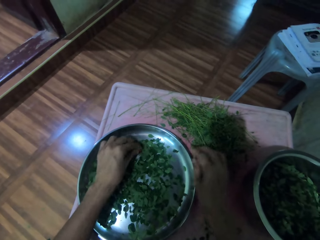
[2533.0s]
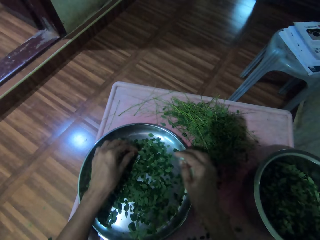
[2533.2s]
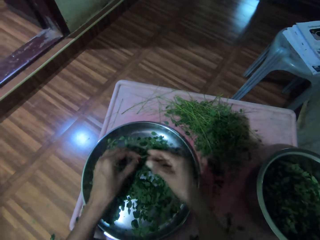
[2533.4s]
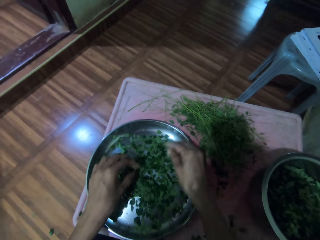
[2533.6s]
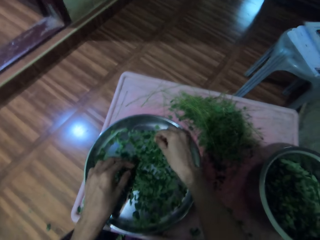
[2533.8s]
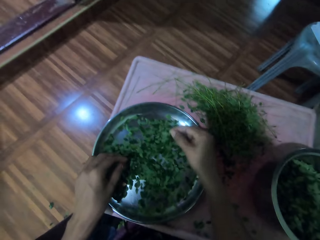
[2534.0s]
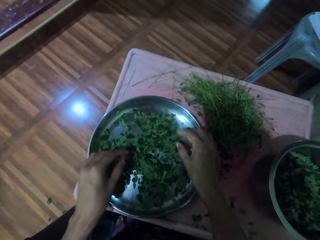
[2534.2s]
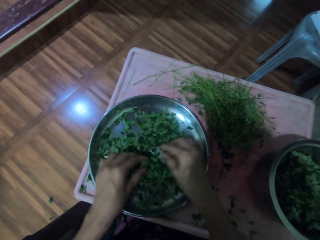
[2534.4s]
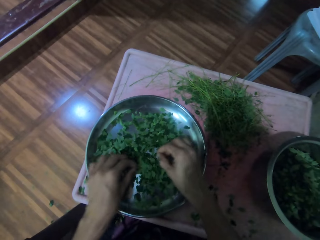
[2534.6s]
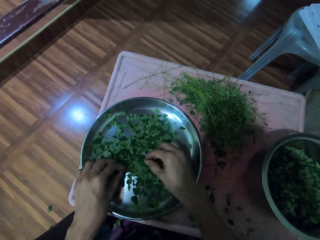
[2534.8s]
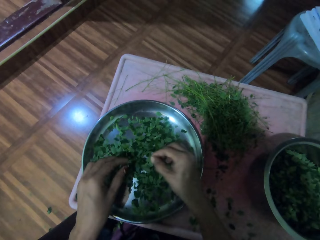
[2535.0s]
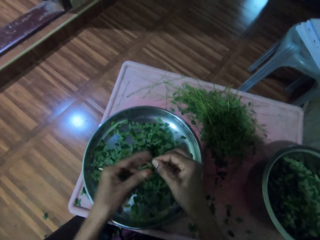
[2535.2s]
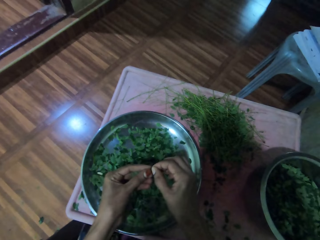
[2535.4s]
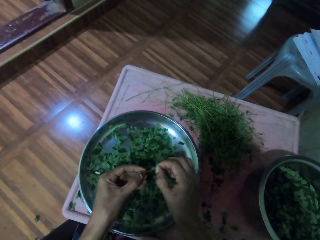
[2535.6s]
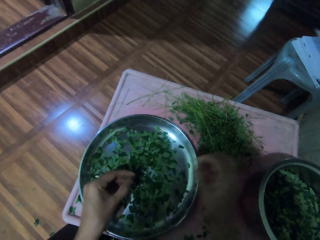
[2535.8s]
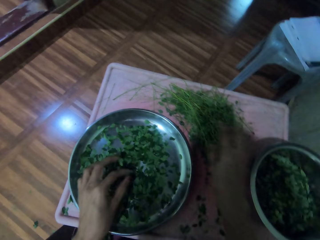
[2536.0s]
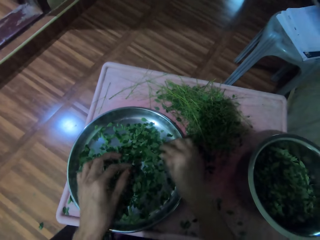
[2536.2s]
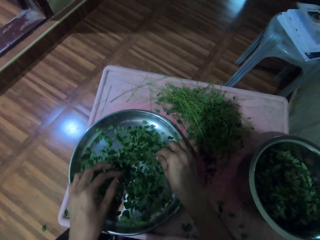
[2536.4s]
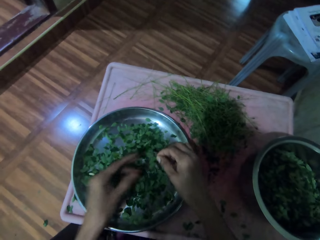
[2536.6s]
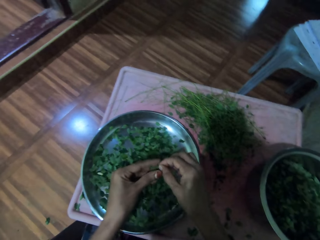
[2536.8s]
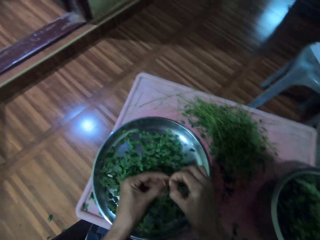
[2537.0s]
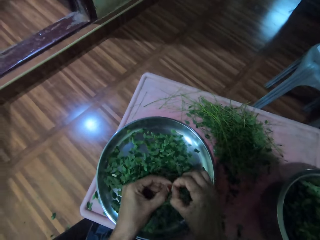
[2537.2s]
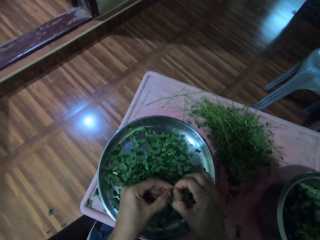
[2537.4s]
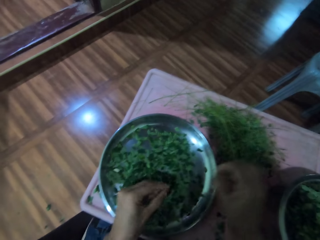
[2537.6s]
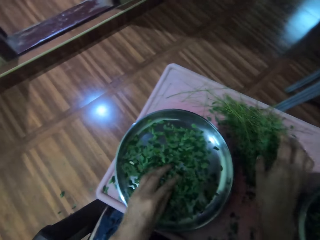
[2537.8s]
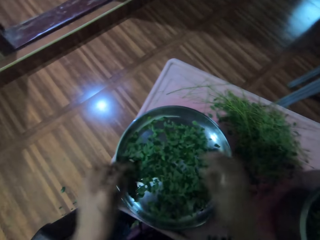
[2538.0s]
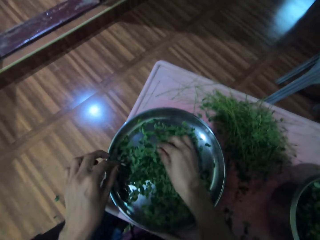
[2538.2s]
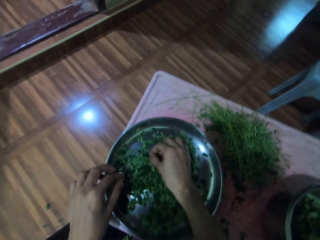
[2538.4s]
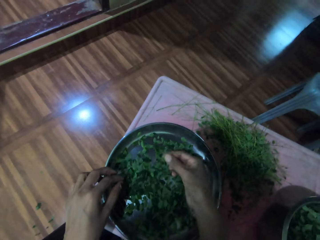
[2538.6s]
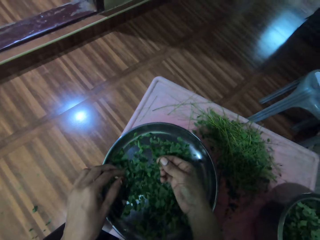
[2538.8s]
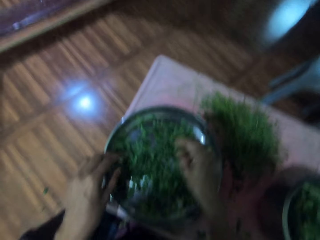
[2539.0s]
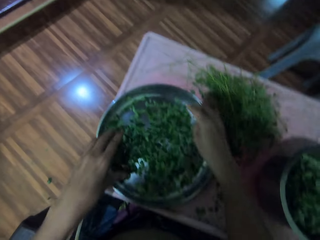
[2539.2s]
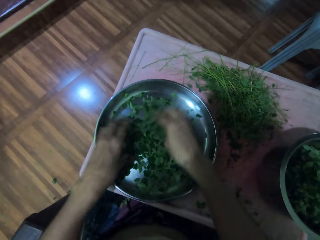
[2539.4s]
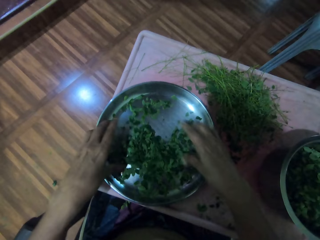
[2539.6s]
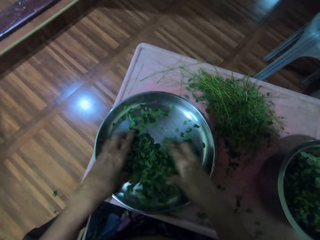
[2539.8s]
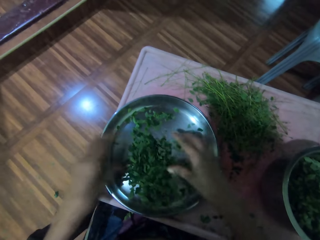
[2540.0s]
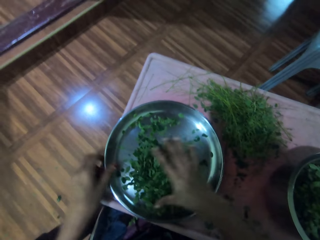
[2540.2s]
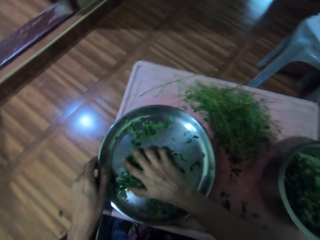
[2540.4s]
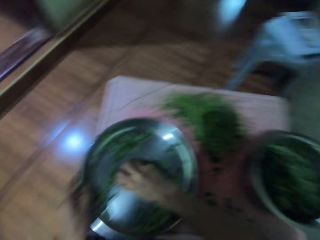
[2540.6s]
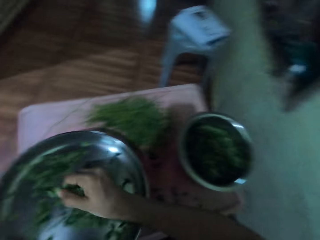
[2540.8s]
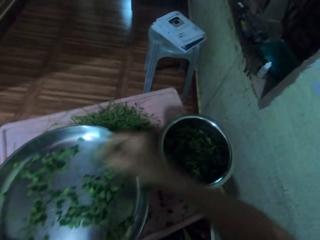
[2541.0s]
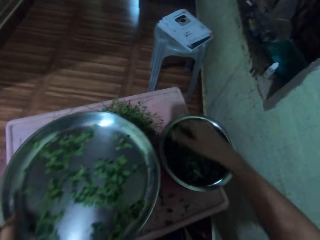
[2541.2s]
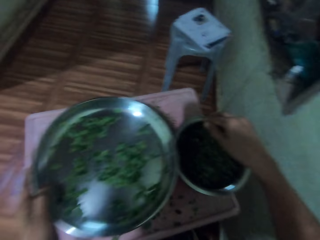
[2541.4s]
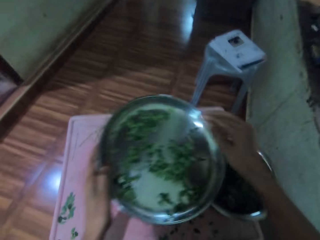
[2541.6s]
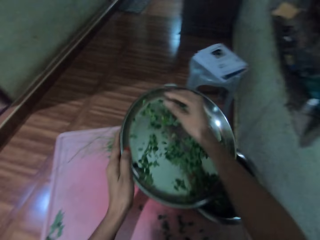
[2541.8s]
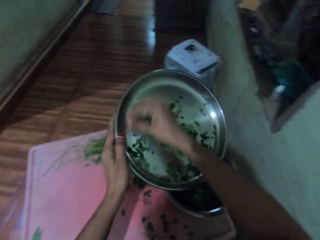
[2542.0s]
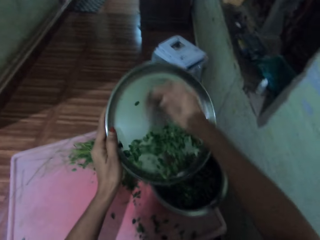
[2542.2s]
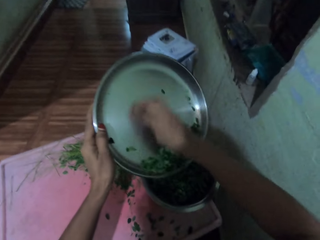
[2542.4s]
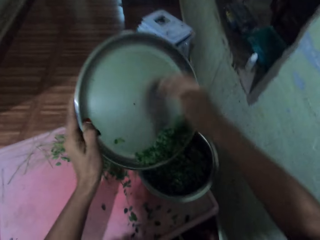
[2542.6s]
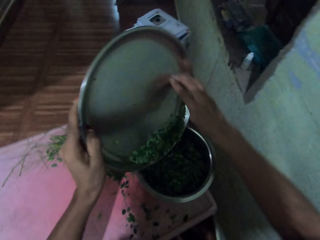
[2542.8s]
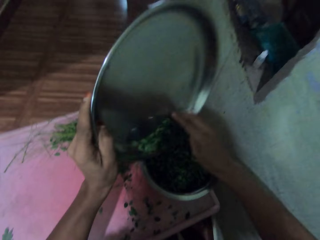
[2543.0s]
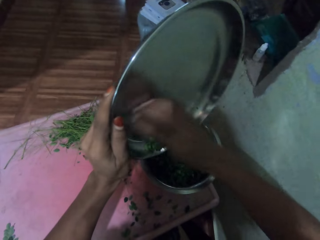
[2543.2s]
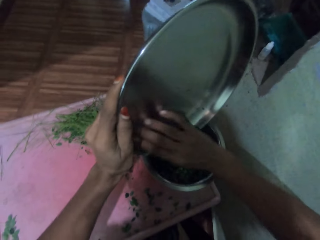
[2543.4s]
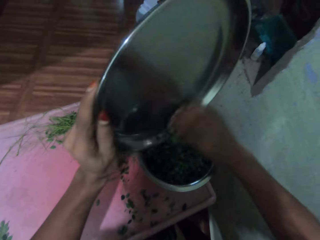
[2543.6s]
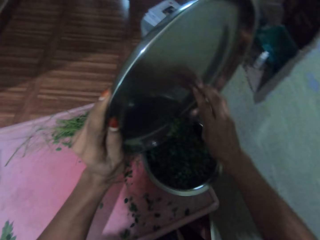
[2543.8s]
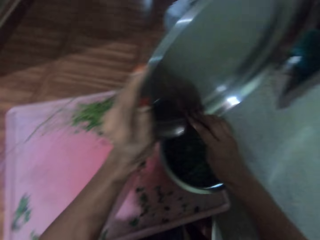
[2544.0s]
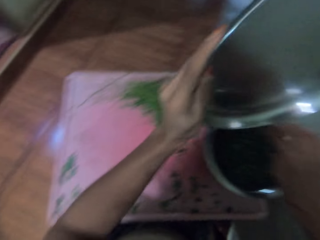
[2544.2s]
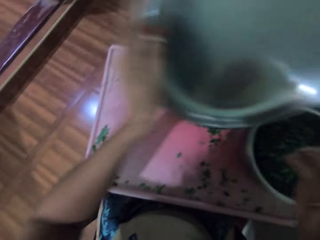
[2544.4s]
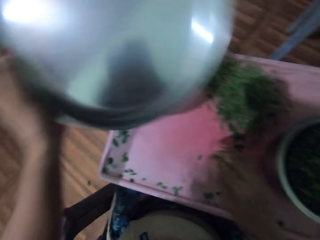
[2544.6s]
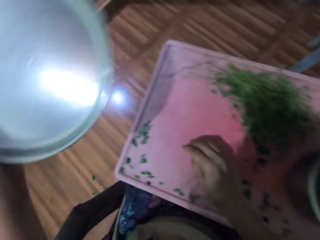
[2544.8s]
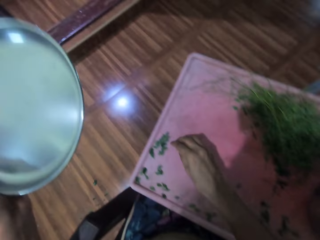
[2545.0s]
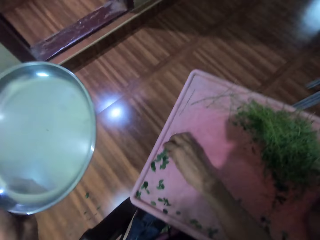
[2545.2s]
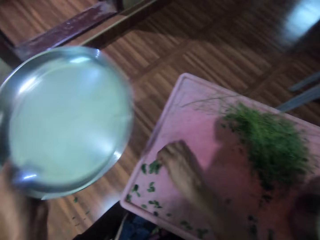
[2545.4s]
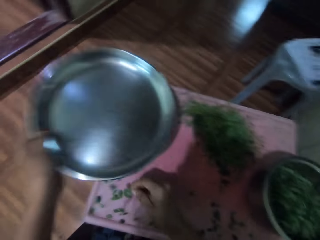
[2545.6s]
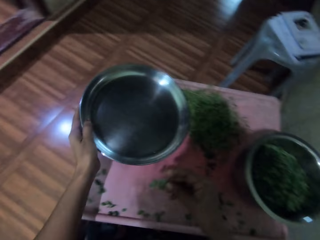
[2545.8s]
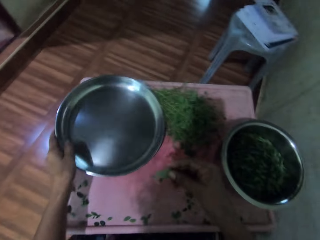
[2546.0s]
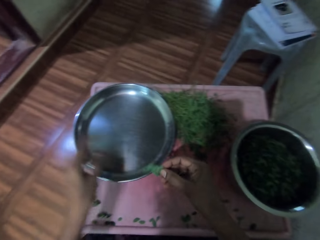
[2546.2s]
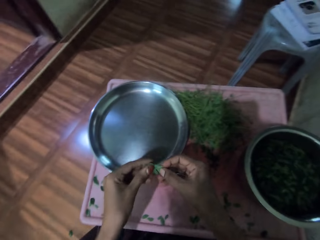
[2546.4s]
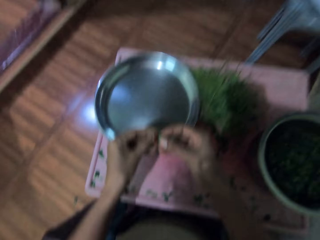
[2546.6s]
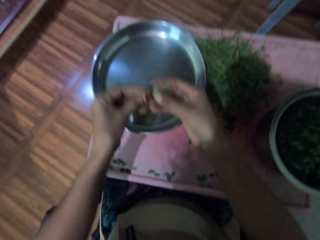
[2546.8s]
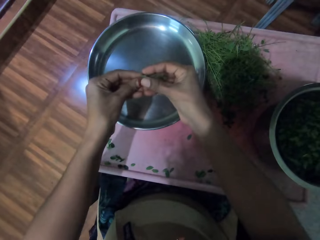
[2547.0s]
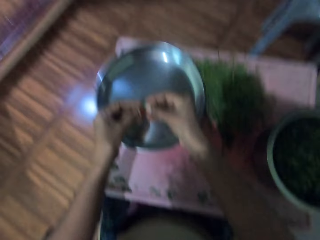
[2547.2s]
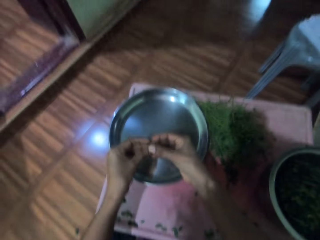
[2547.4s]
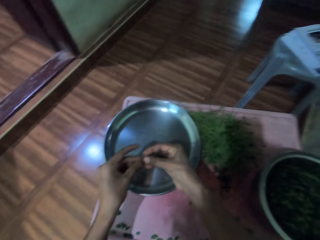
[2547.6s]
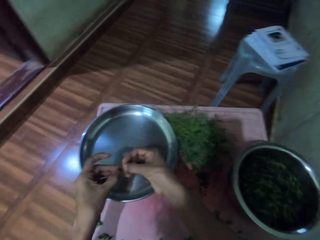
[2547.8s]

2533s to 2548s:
The camera wearer picks up vegetable leaves from the silver tray and drops a stem on the tray. They pick up a vegetable stem from the silver tray and drop vegetable leaves from the silver tray. They hold a coriander leaf. They remove a leaf from the vegetable stem. They drop vegetable leaves from the silver tray. They pick up a vegetable stem from the silver tray. They remove a leaf from the vegetable stem. They drop vegetable leaves from the silver tray. They pick up a vegetable leaf from the silver tray. They mix vegetable leaves with both hands and drop a vegetable leaf on the silver tray. They pick up the coriander leaves and drop the coriander leaves in a pot or pan. They gather vegetable leaves from the pan and put vegetable leaves in the pan. They hold a bowl. They move the tray away from the pan. They pick up the coriander leaf and put the bowl on the table.

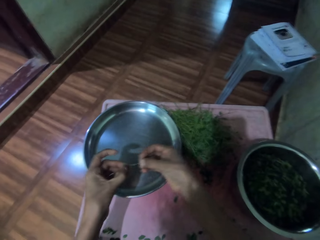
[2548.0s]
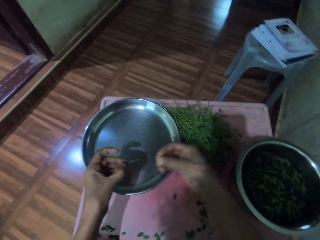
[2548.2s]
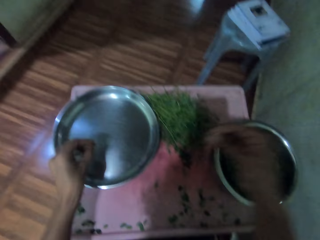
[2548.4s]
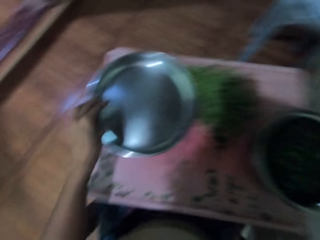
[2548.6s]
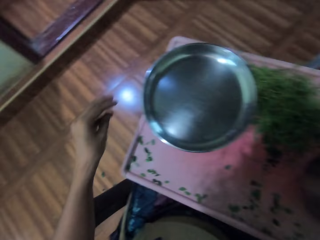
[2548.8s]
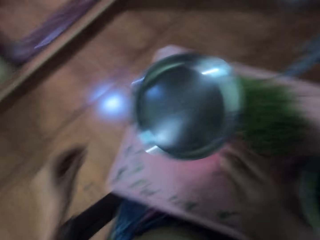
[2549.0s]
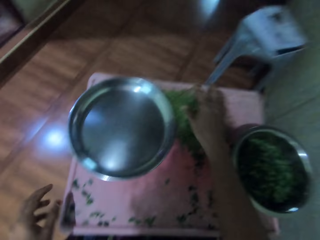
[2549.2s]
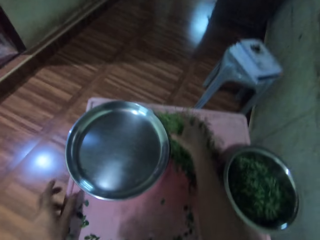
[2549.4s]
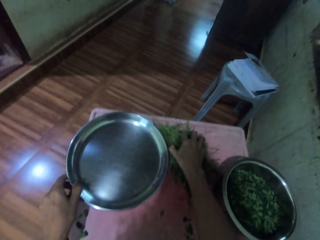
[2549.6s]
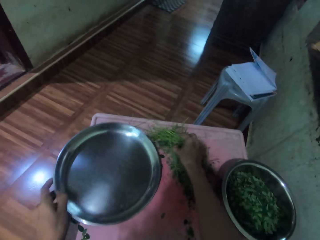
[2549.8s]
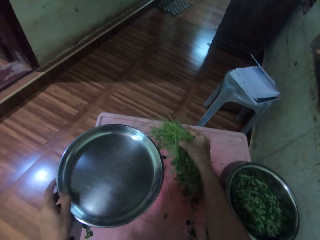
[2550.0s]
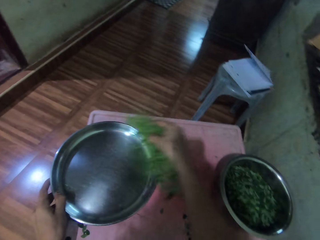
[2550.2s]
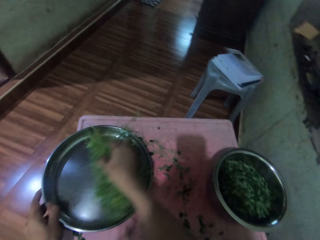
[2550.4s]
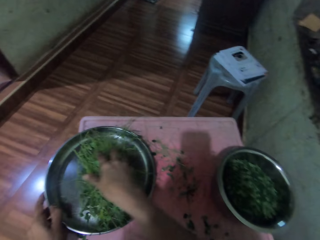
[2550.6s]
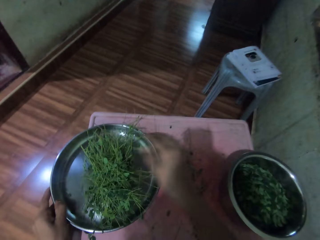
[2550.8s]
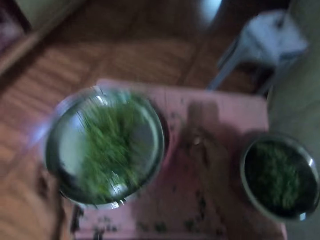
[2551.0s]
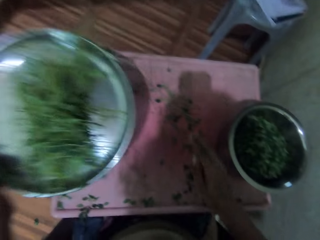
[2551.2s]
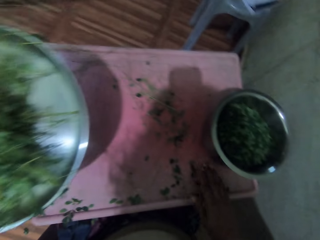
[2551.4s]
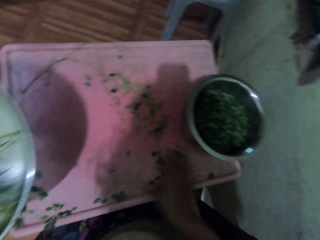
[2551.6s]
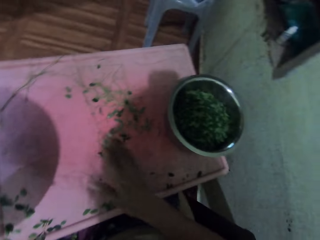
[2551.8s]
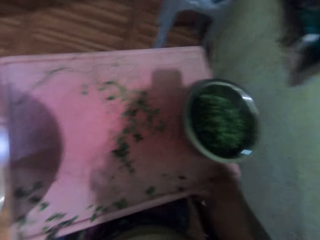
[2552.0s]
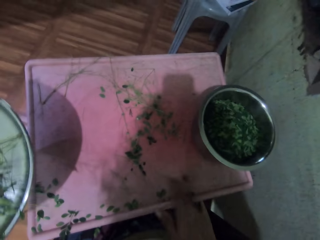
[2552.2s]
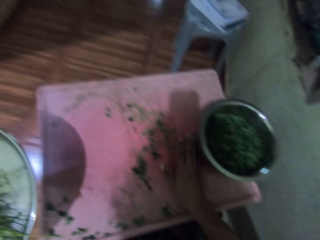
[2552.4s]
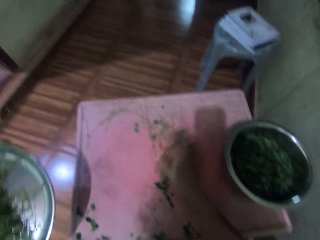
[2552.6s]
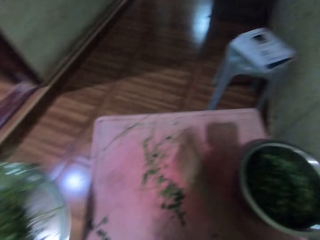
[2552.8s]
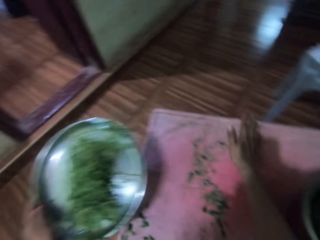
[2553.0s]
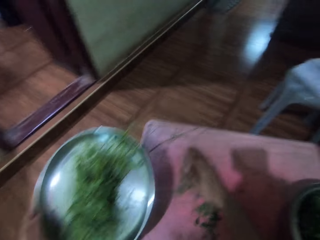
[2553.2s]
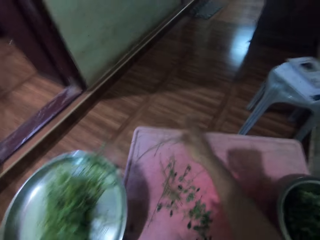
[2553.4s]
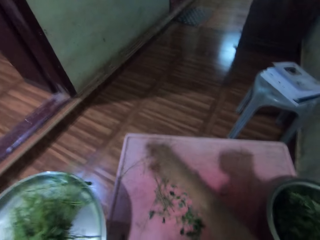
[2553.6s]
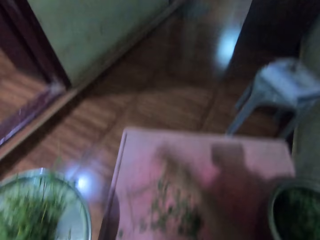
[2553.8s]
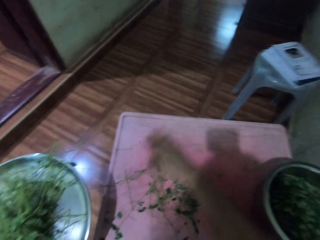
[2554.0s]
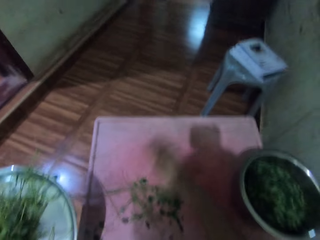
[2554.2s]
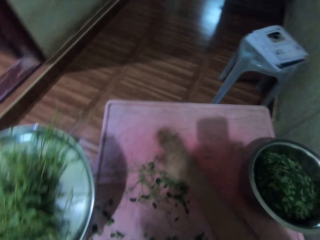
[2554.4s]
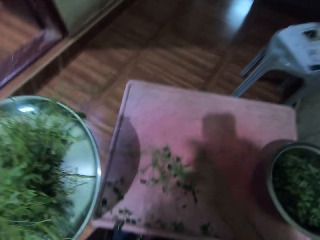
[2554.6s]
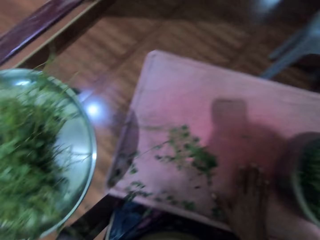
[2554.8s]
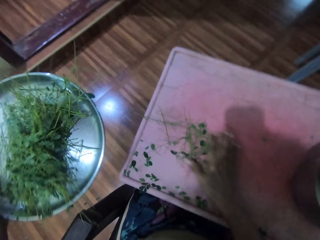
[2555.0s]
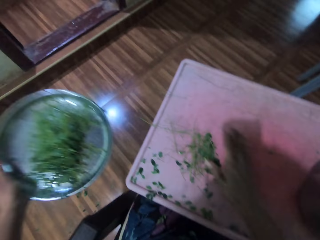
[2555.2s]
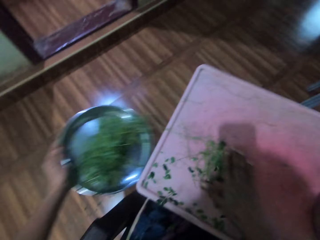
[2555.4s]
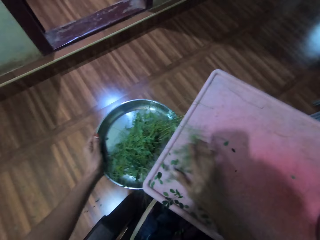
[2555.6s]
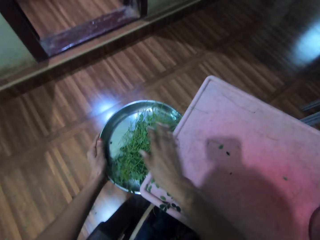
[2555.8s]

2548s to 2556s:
The camera wearer removes a leaf from the vegetable stem. They drop the vegetable leaf in a pan. They hold a silver tray. They pick up the coriander plant and put the coriander plants in a bowl or on the silver tray. They gather vegetable stems from the table. They wipe the table with the hand.
